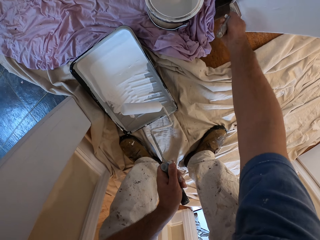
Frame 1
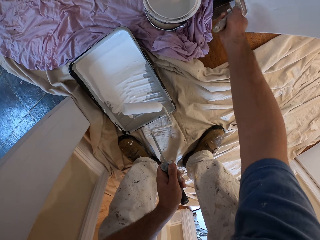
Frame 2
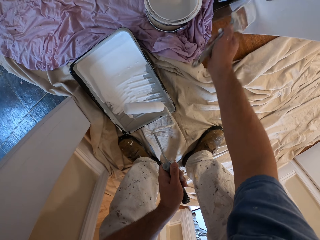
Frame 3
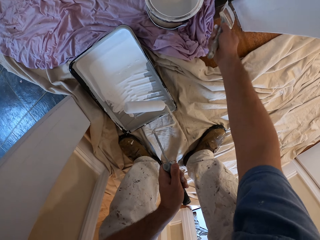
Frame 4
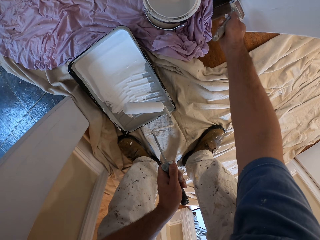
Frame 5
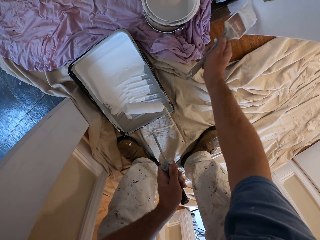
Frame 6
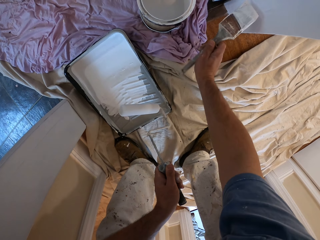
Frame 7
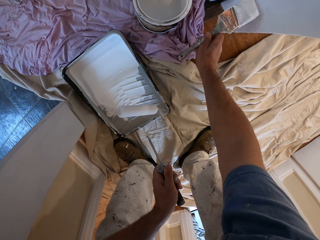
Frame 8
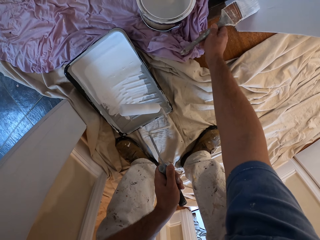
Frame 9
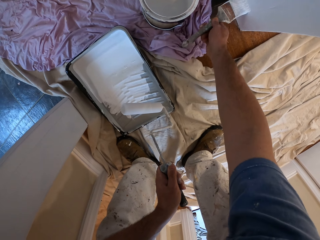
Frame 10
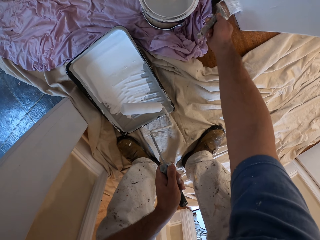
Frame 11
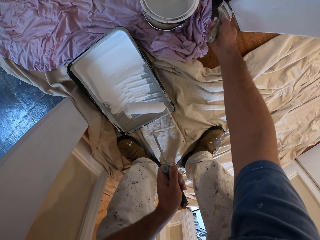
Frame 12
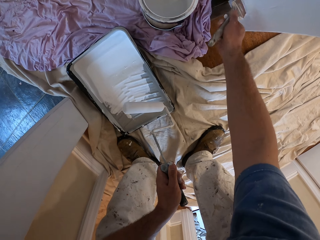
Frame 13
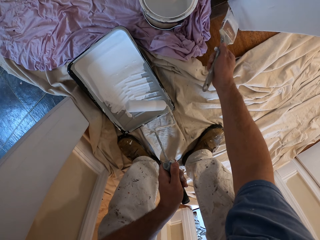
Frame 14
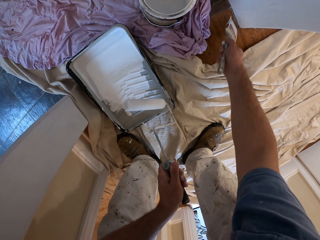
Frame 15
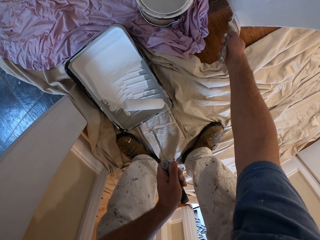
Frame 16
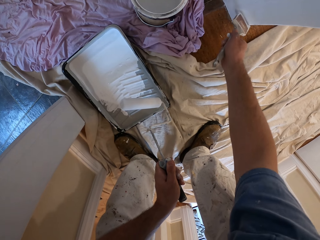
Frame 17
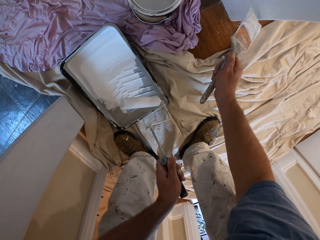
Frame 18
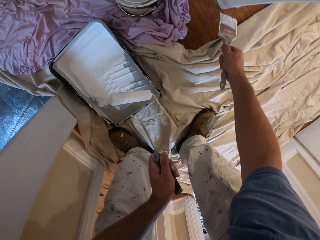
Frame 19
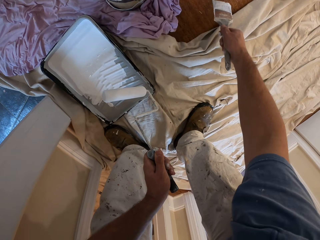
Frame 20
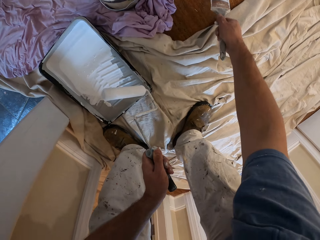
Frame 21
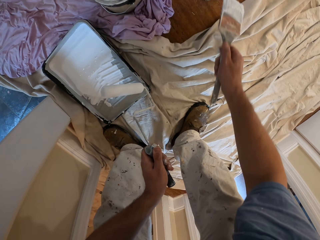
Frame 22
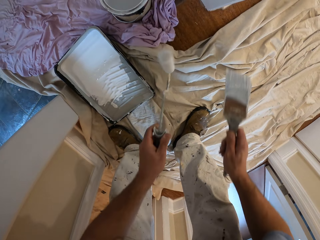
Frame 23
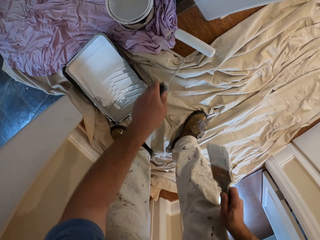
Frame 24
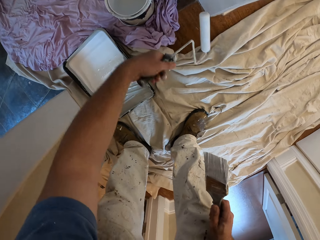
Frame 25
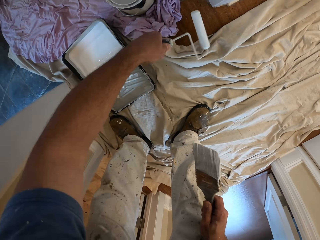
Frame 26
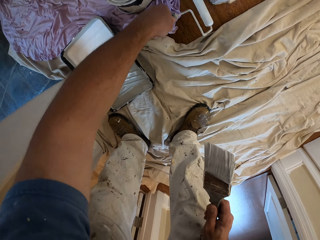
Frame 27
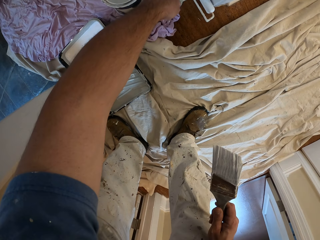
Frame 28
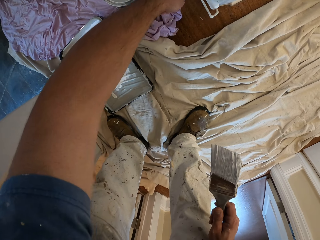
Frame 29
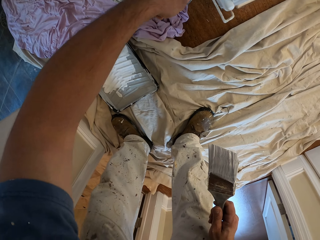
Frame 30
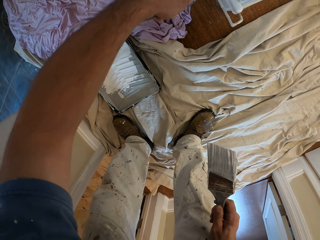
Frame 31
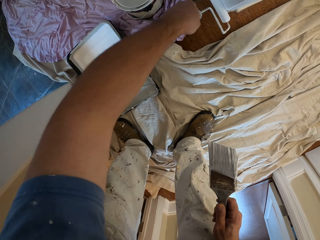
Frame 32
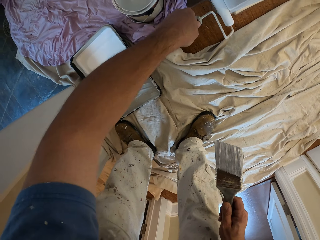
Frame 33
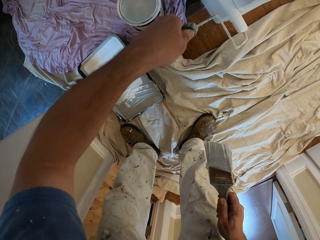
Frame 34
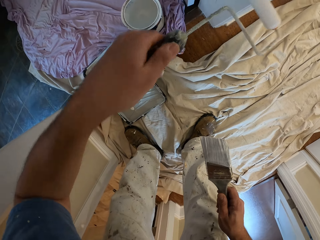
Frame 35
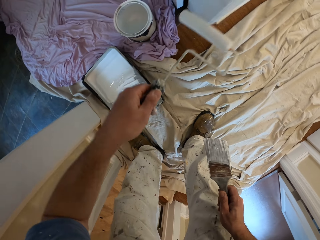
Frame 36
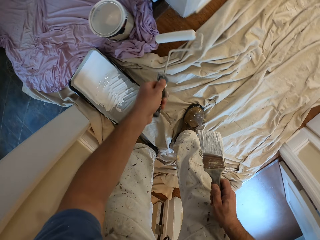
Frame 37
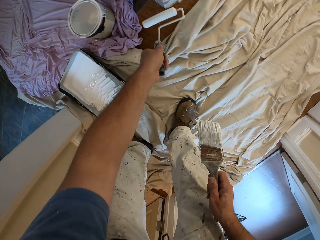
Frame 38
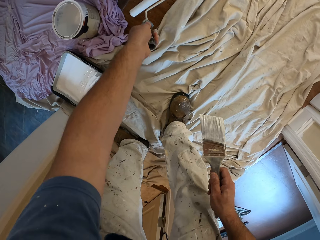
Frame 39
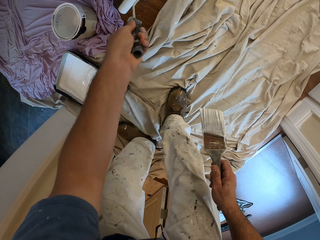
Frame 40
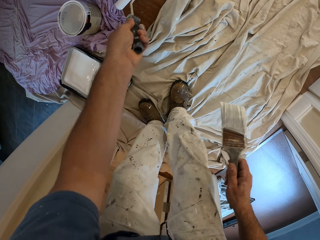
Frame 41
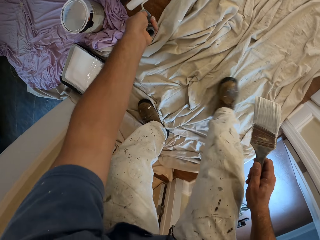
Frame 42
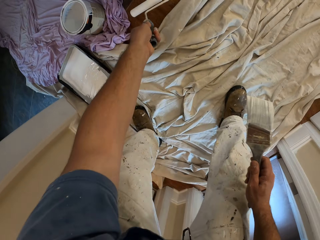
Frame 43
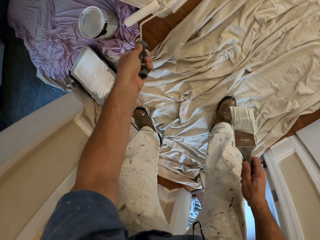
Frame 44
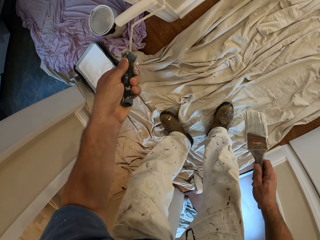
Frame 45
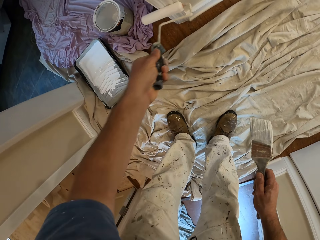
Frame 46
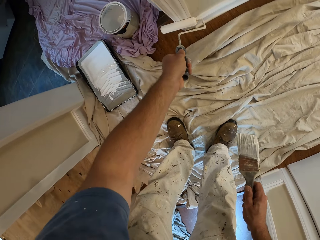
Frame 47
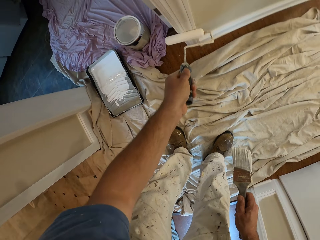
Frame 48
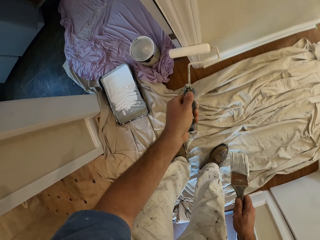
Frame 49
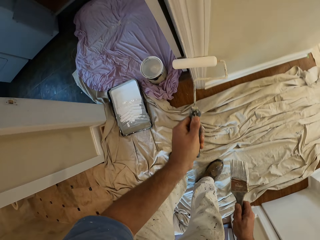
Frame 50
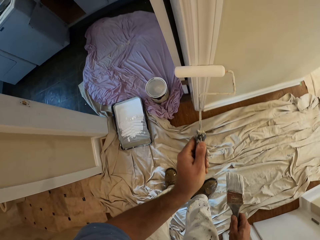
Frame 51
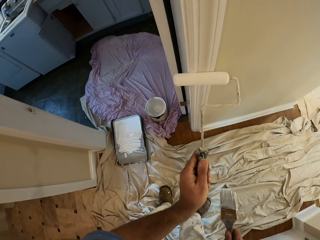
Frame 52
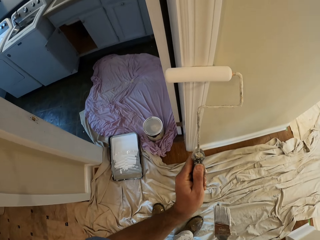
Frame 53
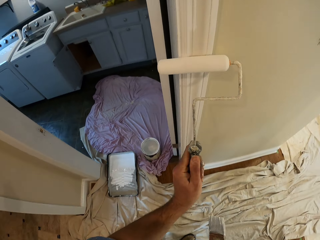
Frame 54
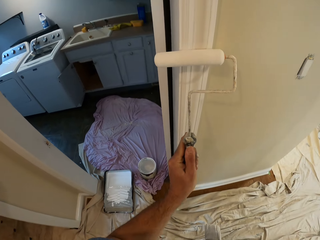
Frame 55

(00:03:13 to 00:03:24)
The camera wearer paints the doorpost with a paint roller.

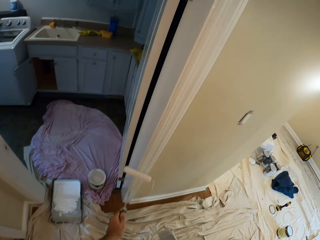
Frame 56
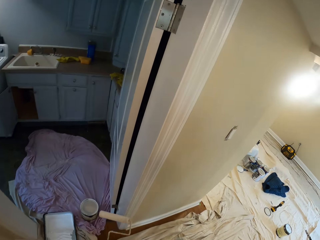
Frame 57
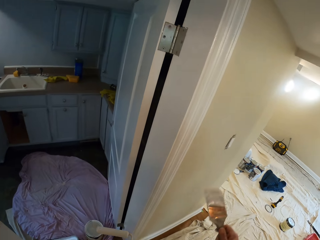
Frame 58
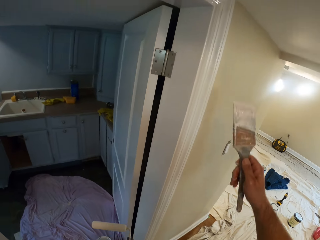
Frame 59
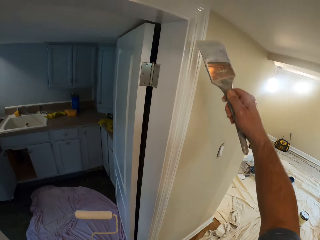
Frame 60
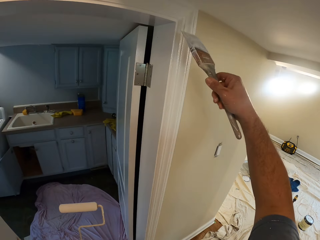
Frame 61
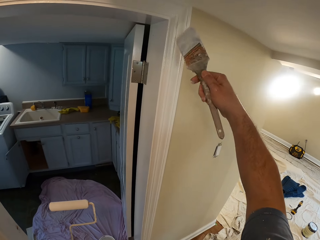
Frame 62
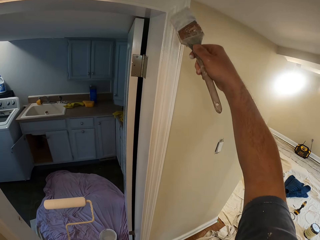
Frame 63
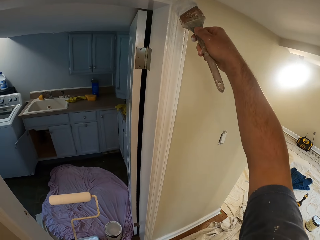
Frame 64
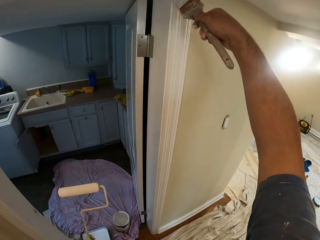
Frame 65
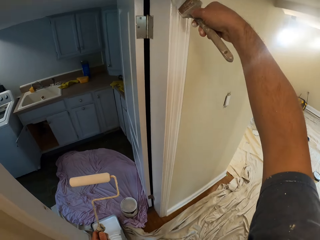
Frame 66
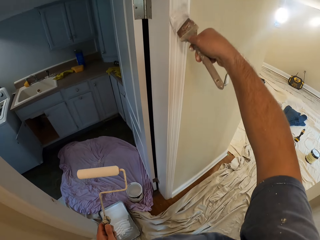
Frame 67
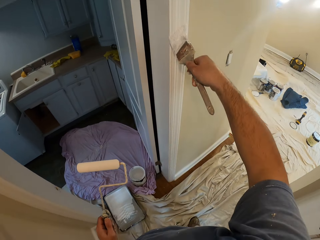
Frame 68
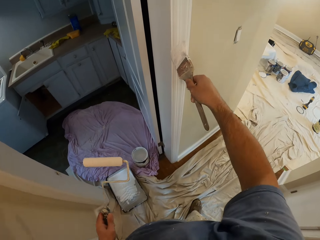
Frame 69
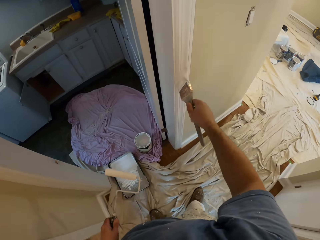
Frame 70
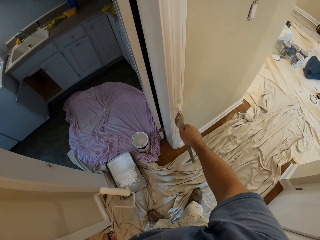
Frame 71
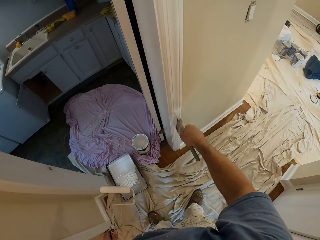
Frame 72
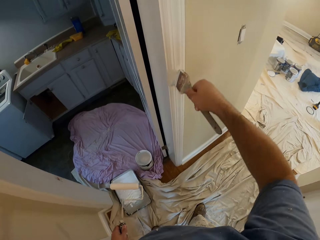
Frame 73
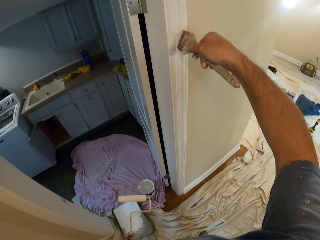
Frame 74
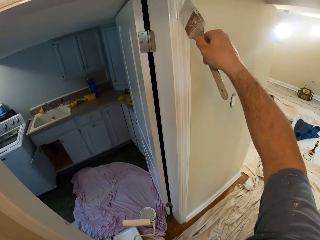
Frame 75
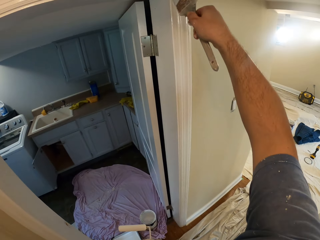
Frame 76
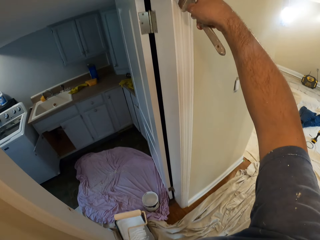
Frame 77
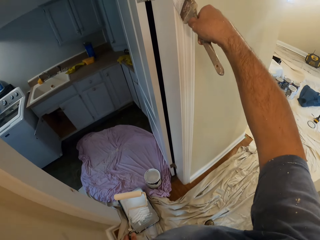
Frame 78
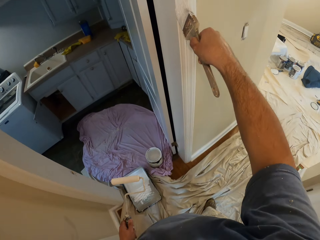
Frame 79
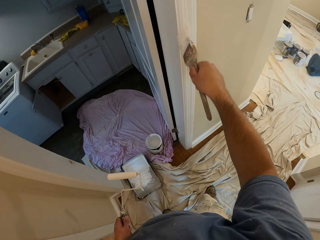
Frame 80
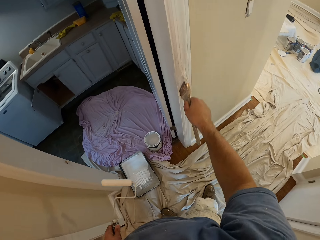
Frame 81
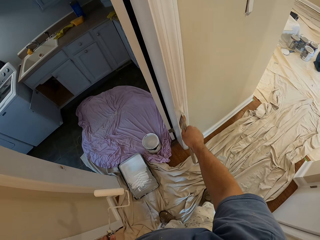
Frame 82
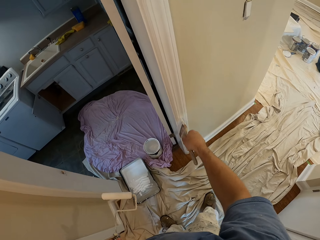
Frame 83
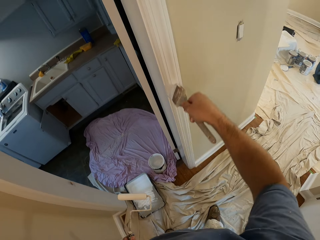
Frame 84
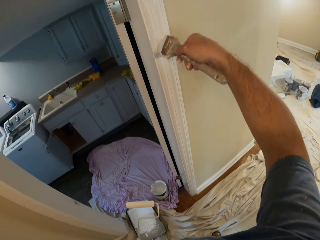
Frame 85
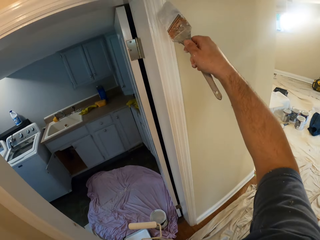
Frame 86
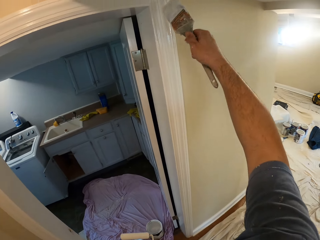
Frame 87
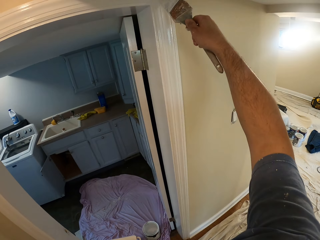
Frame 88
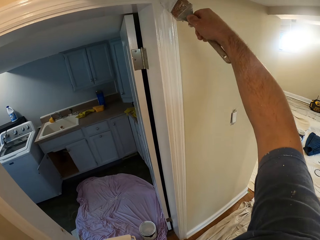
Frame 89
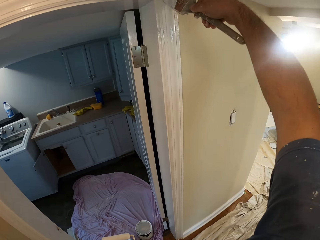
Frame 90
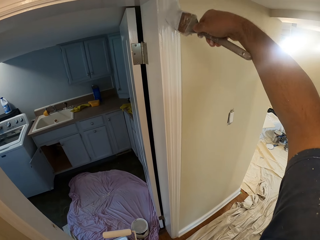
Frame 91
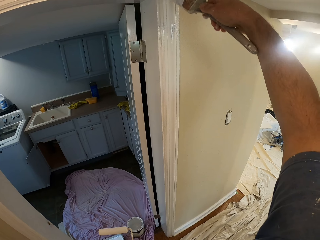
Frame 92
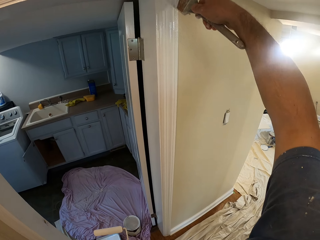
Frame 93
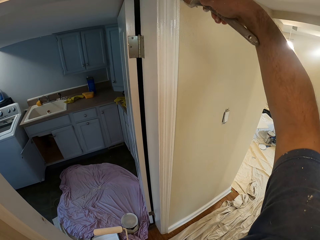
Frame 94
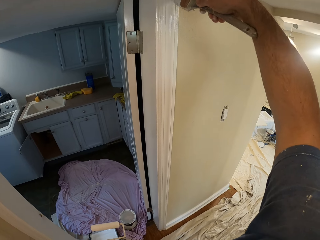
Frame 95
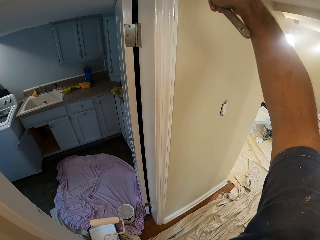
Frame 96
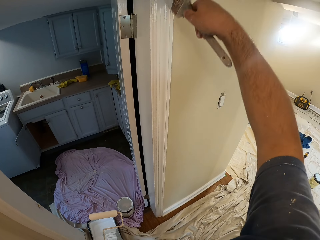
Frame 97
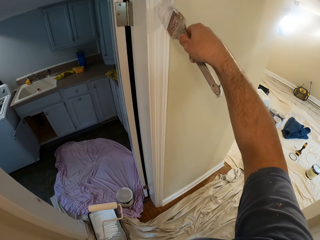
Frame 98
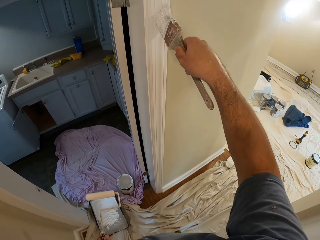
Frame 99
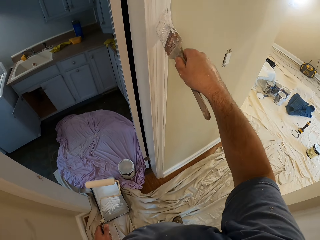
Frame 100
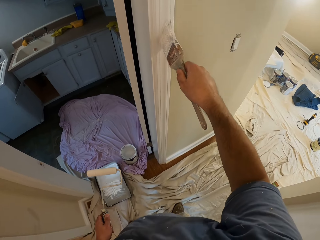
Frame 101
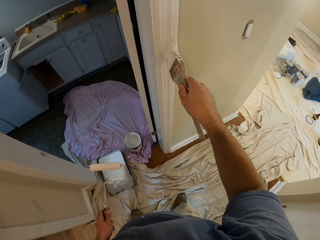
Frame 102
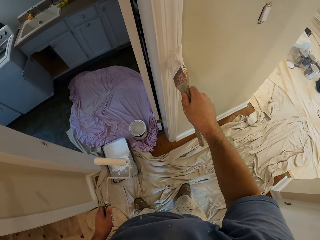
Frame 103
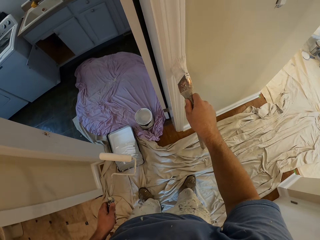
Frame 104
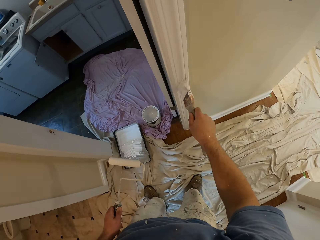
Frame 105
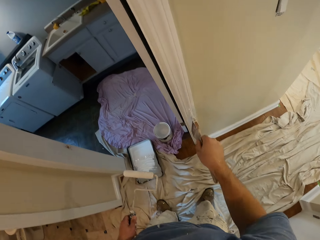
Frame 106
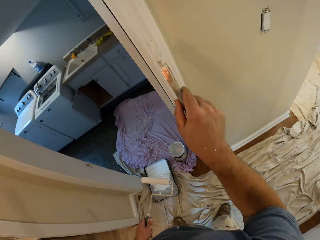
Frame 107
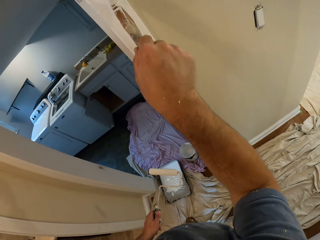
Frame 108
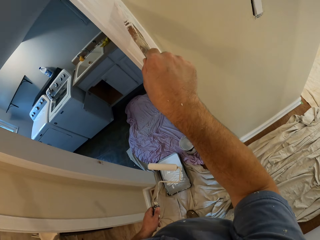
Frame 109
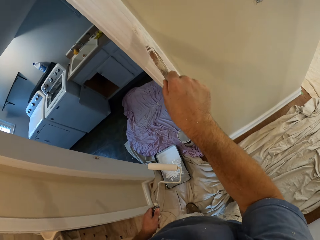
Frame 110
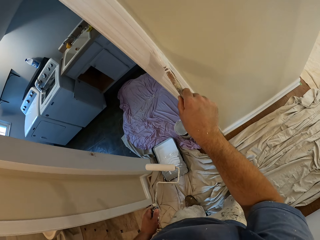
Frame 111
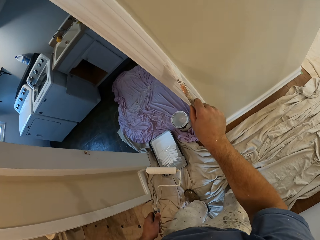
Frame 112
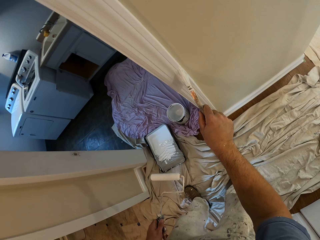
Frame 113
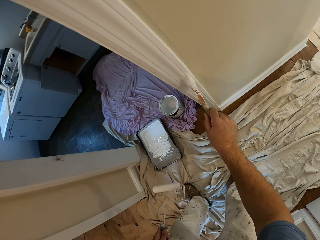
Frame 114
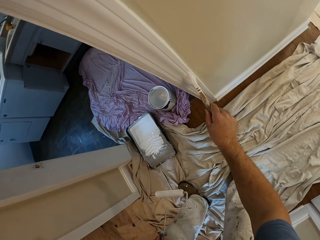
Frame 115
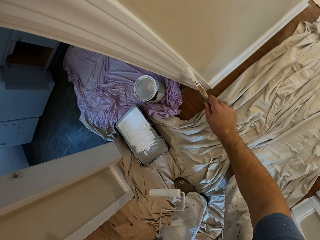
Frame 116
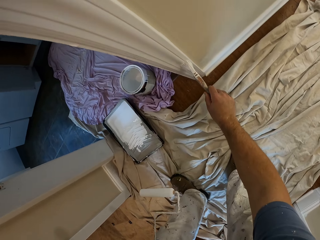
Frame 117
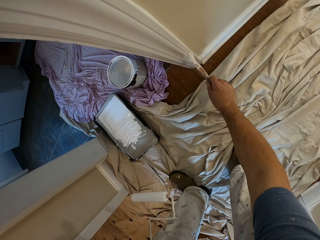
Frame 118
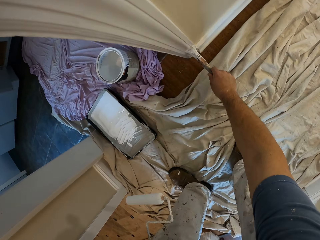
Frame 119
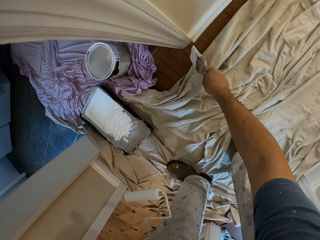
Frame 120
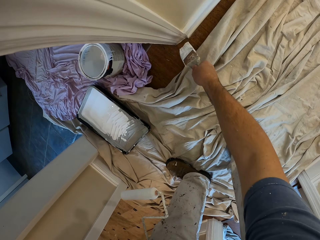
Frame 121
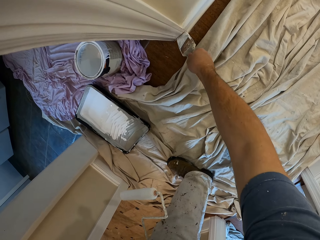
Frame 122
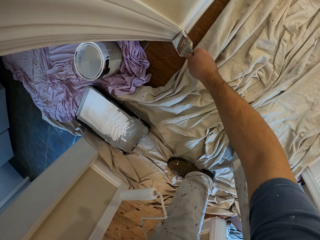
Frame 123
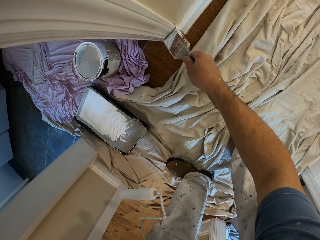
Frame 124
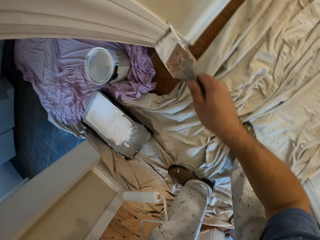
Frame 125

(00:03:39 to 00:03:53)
The camera wearer paints the doorpost with a paint brush.
